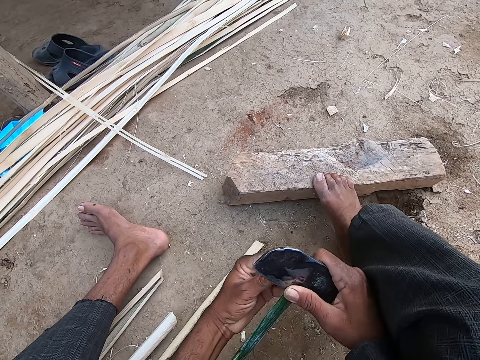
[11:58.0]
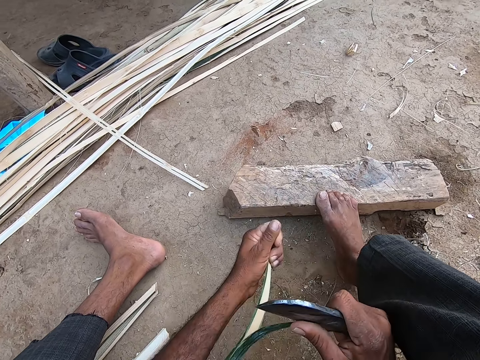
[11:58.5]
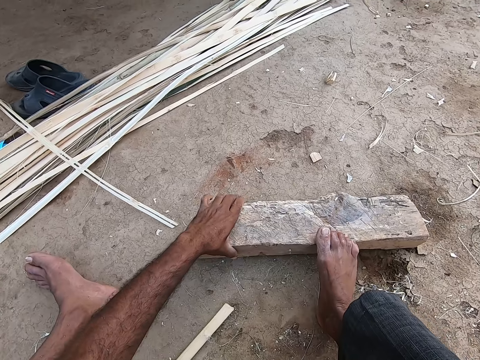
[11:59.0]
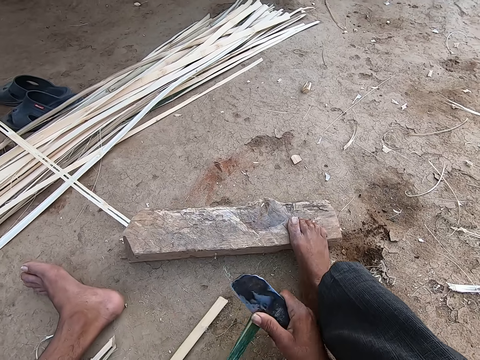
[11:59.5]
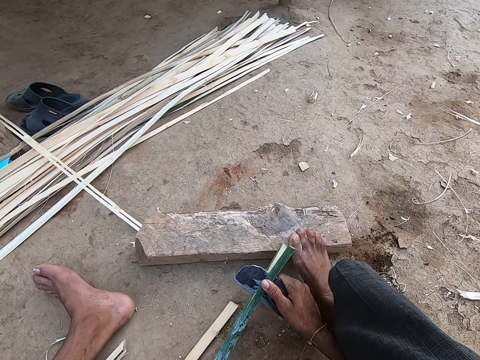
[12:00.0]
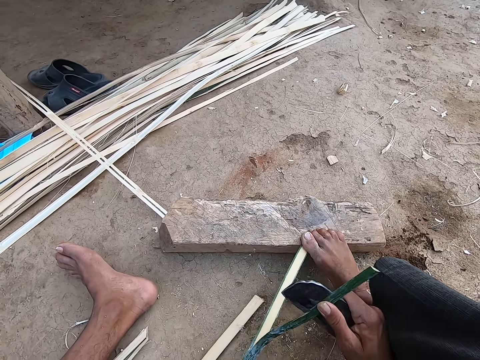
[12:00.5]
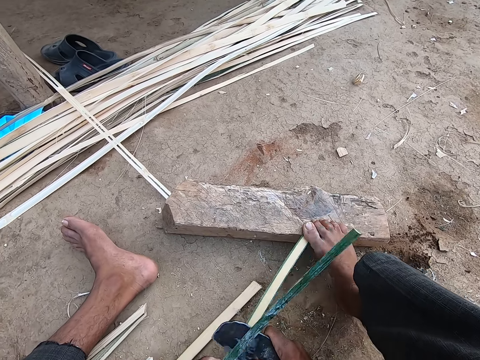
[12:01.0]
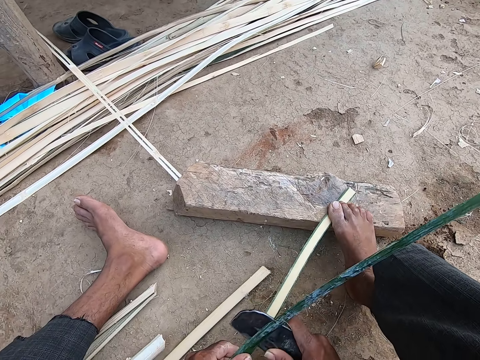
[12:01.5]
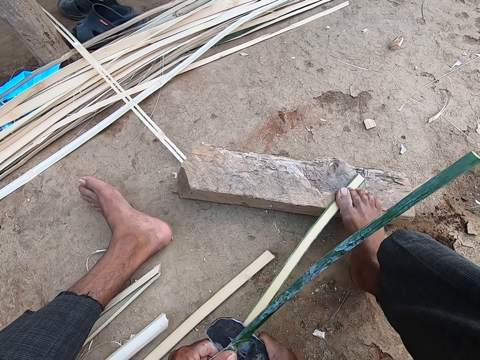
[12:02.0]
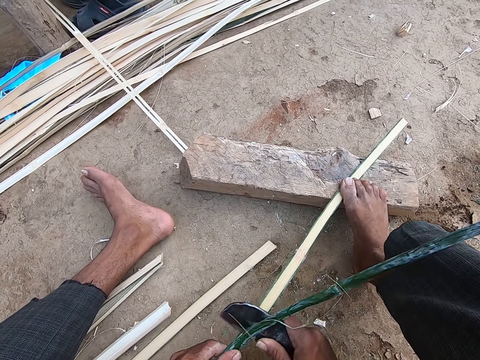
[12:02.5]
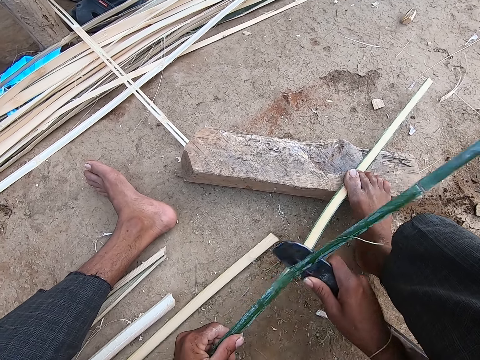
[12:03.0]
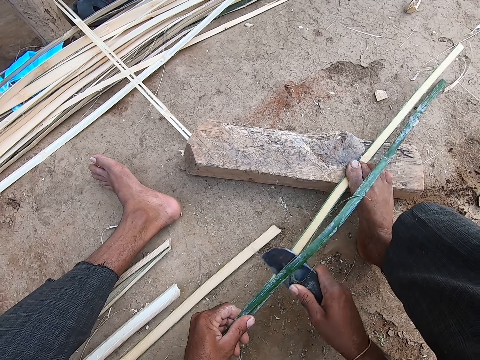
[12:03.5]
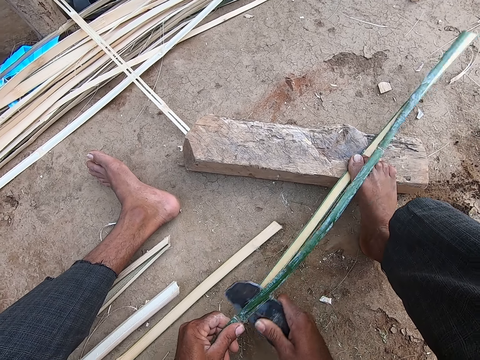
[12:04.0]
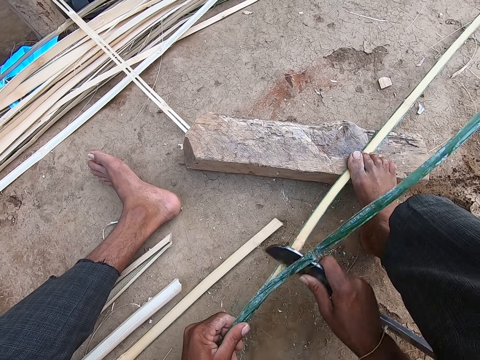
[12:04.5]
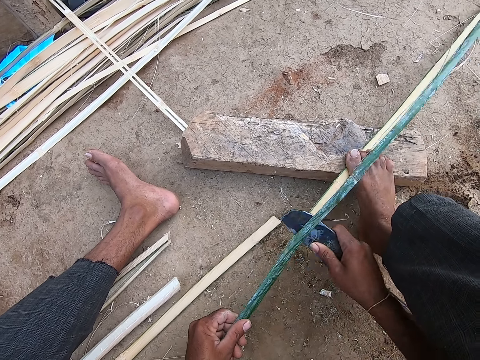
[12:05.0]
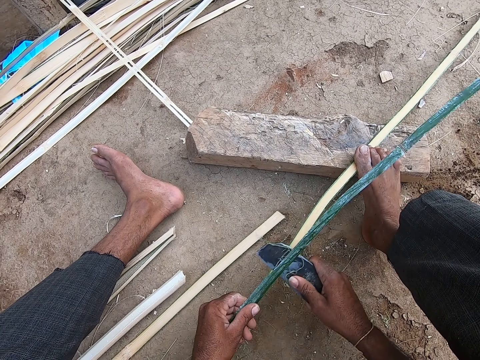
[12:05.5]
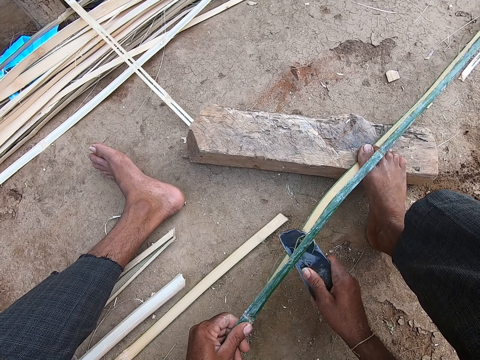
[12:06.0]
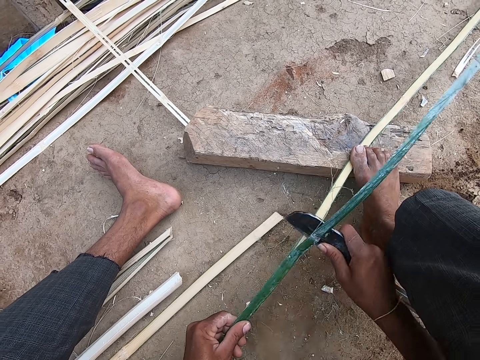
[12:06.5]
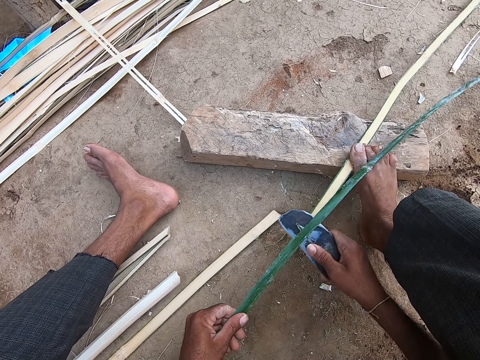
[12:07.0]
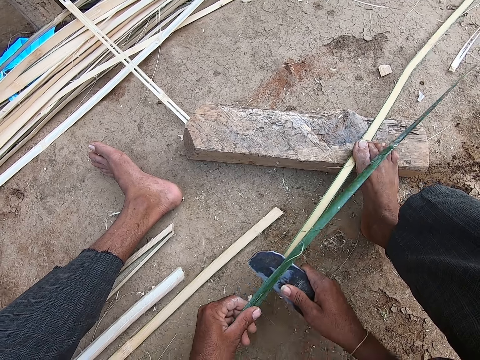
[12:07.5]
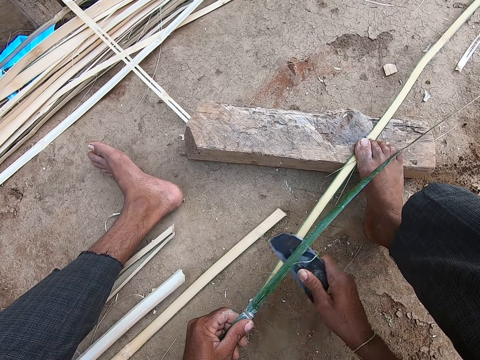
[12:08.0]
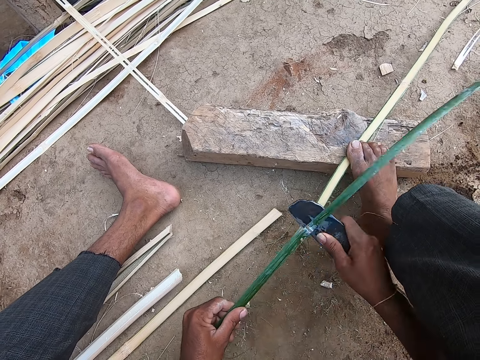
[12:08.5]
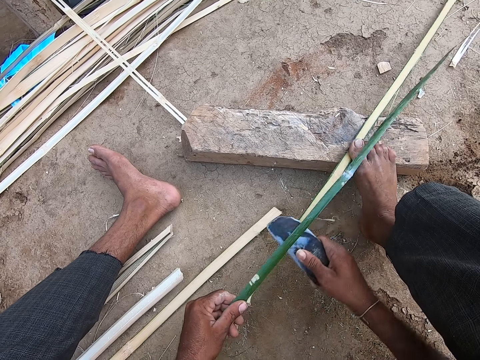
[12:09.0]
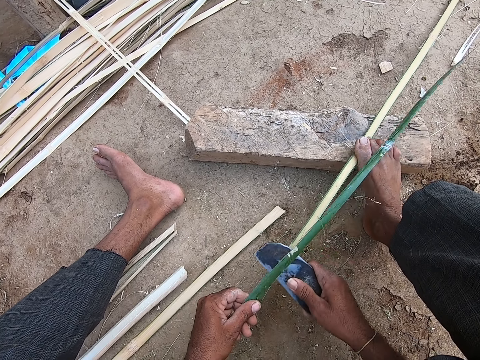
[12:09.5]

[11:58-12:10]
The camera wearer splits the bamboo stick with his left hand. He moves the wood block on the floor with his left hand. He splits the bamboo stick with the sickle in his right hand.

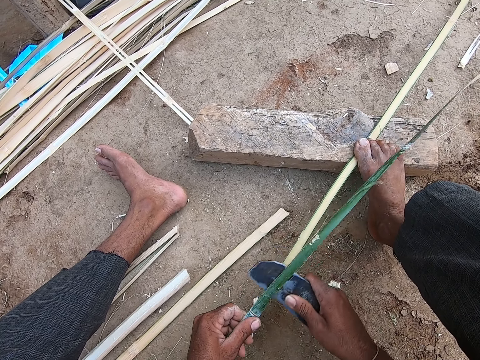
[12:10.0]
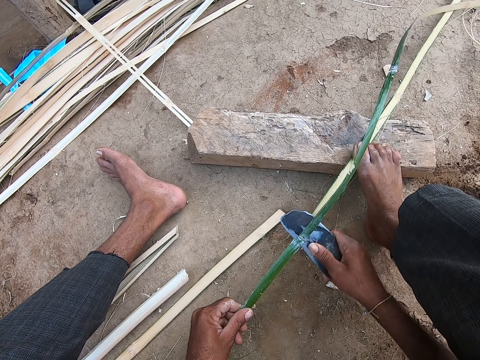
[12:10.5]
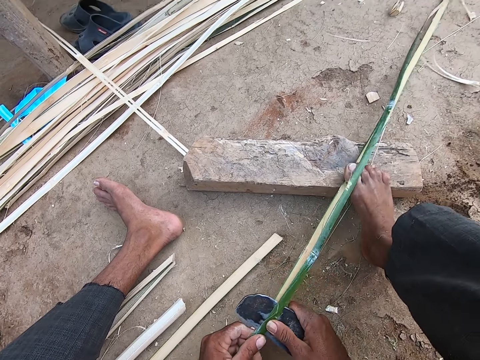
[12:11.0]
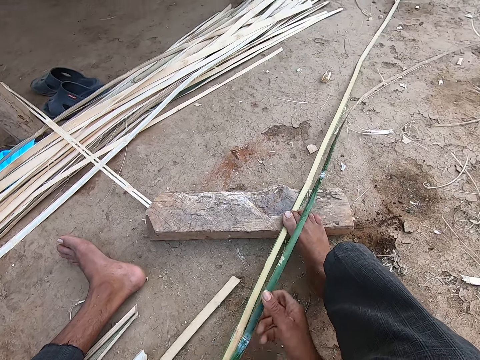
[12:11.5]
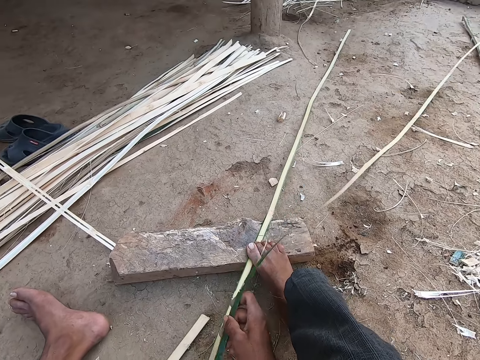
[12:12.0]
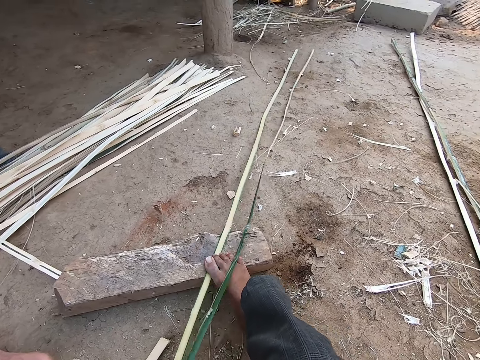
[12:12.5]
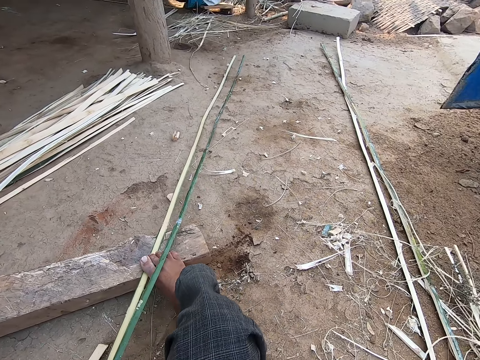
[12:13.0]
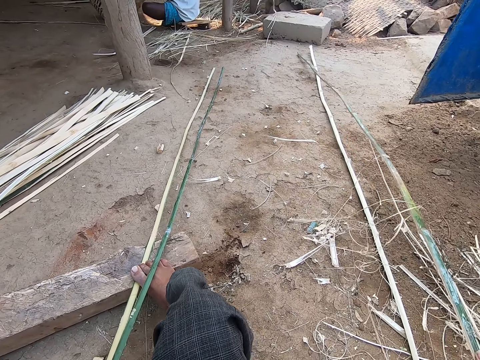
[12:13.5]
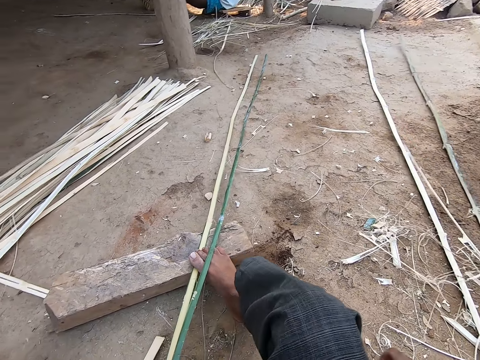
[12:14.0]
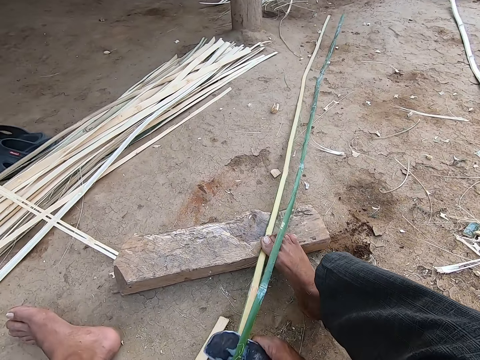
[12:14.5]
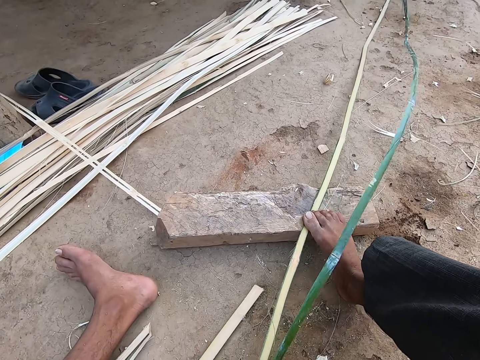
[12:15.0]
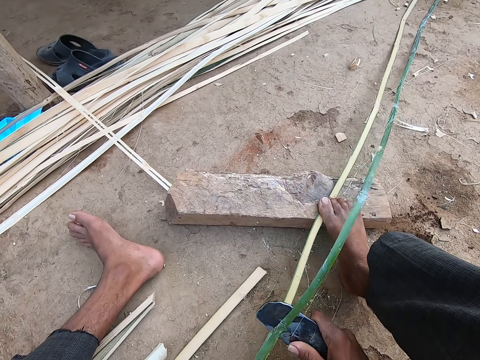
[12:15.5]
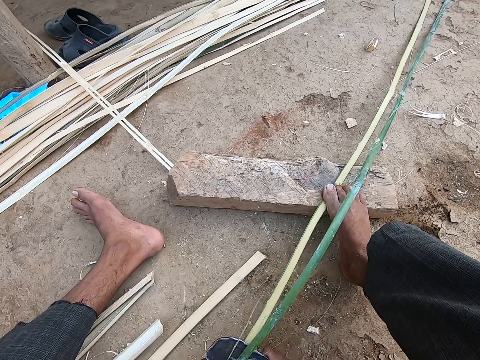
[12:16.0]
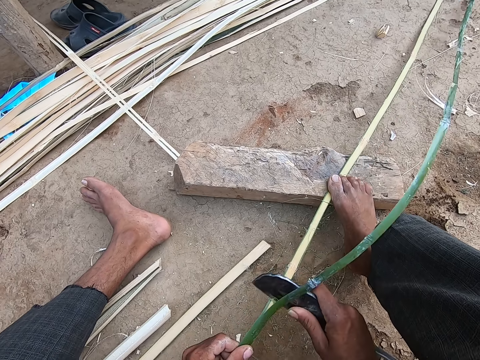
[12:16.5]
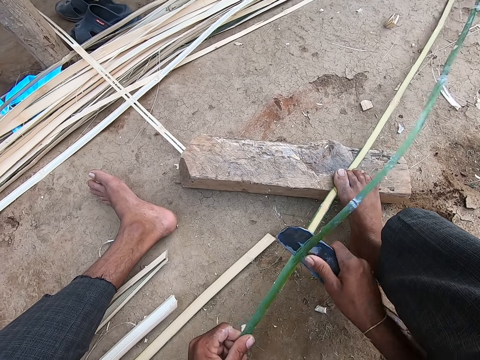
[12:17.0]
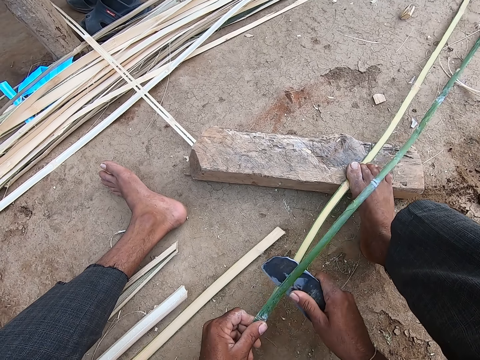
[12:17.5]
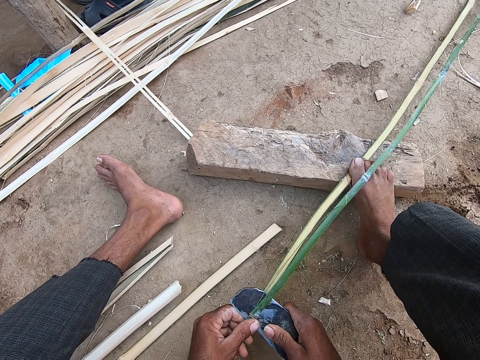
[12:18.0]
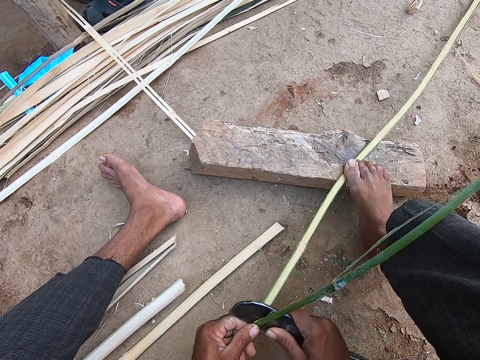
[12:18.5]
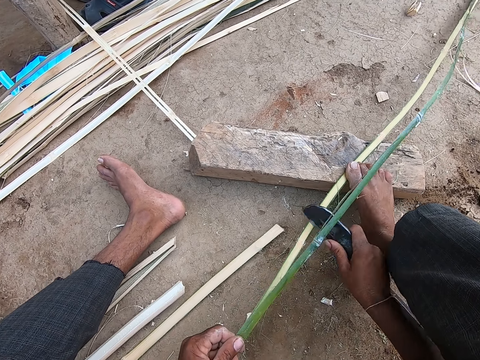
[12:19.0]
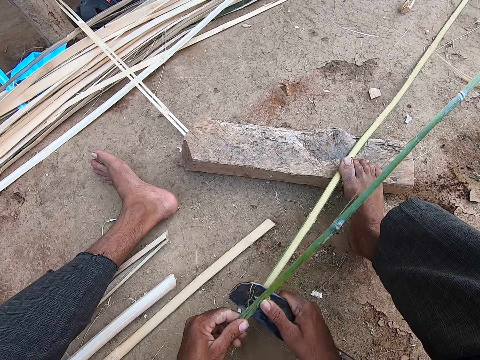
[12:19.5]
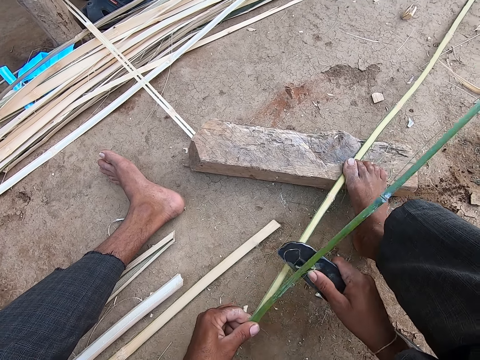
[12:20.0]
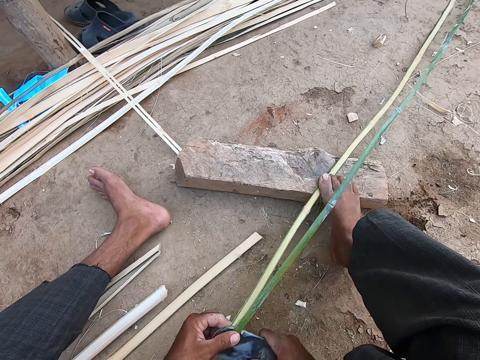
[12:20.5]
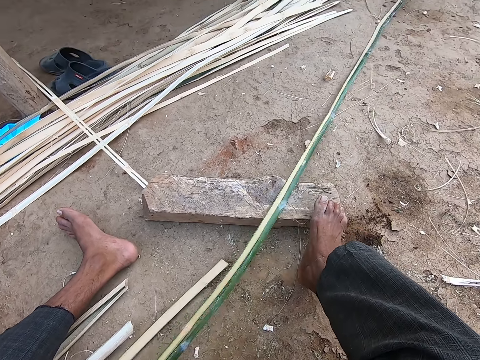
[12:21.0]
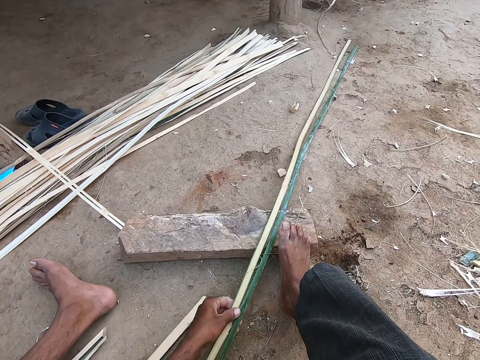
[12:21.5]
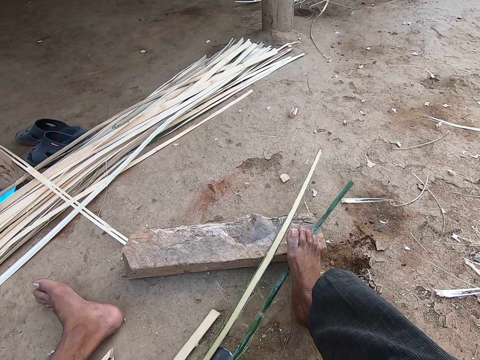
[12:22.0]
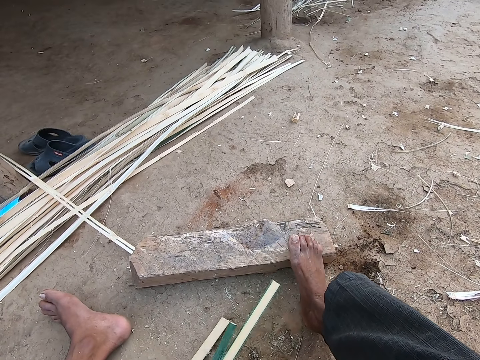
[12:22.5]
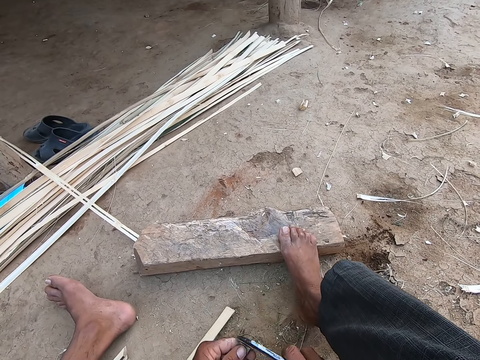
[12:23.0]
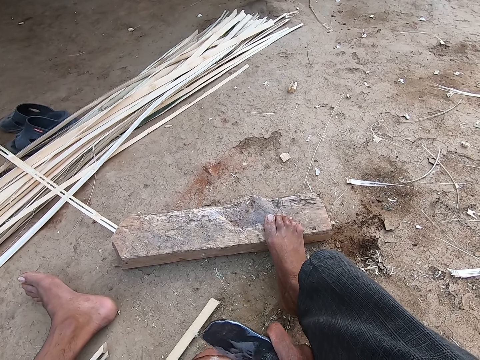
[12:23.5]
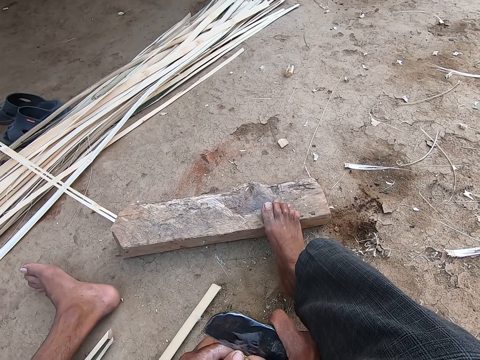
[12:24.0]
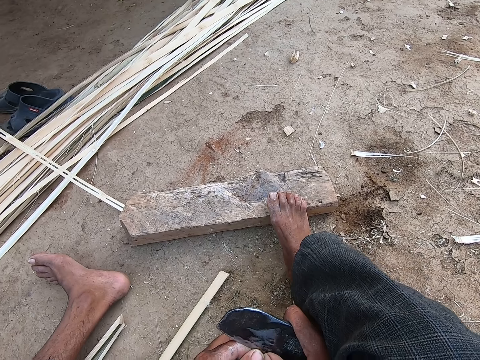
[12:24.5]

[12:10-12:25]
The camera wearer adjusts the bamboo stick with his right hand. He holds the bamboo stick with the right hand. He moves the bamboo sticks on the floor with his right hand. He splits the bamboo stick with the sickle in his right hand. He moves the bamboo sticks on the wood on the floor with his left hand. He splits the bamboo stick with the sickle in his right hand.
